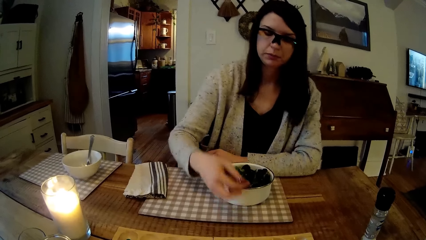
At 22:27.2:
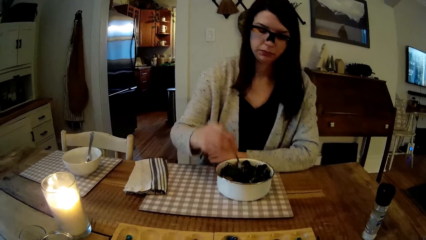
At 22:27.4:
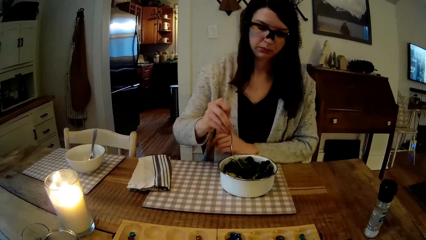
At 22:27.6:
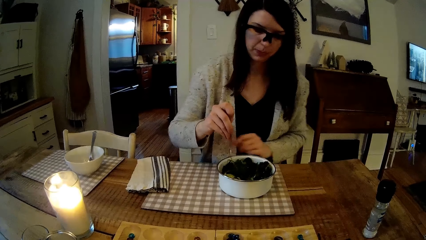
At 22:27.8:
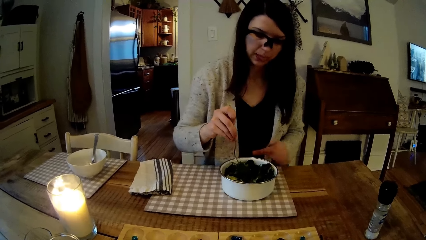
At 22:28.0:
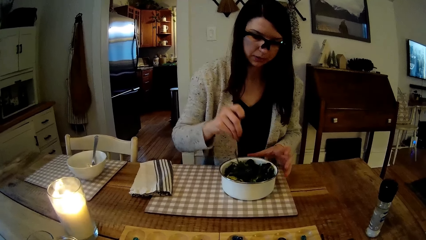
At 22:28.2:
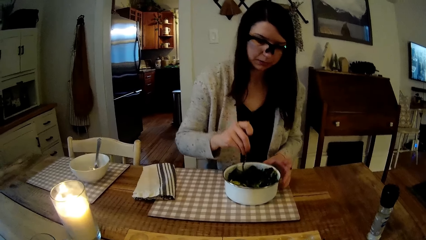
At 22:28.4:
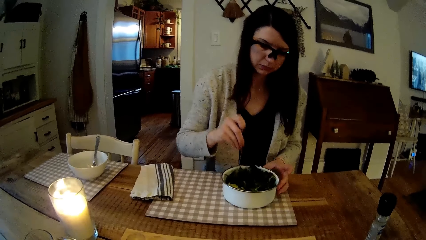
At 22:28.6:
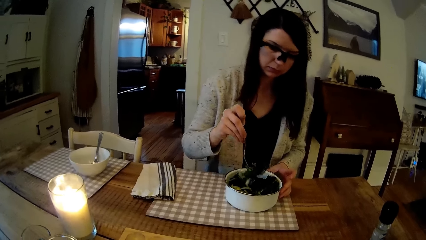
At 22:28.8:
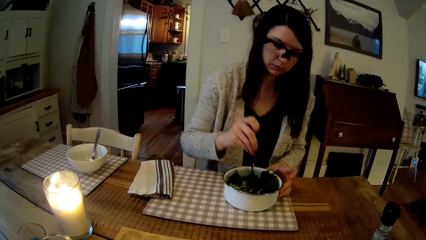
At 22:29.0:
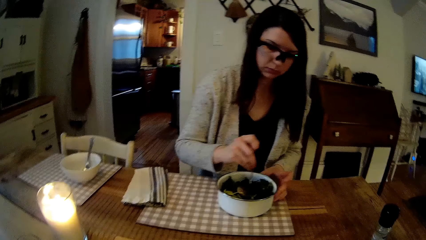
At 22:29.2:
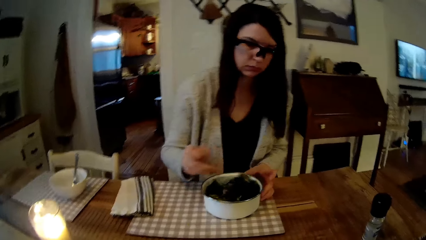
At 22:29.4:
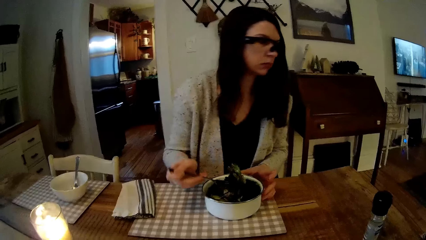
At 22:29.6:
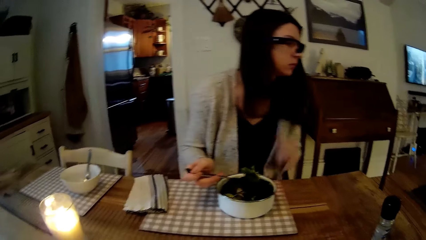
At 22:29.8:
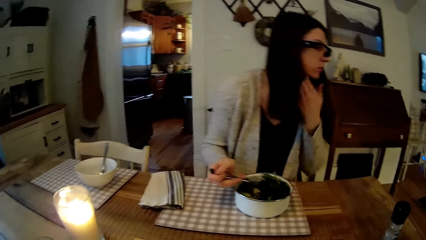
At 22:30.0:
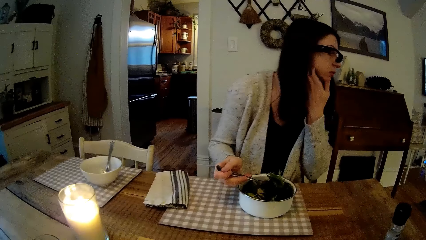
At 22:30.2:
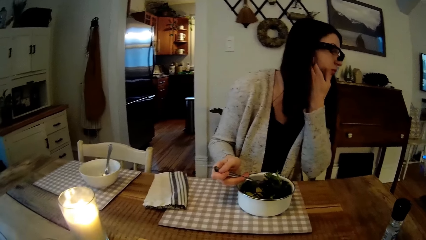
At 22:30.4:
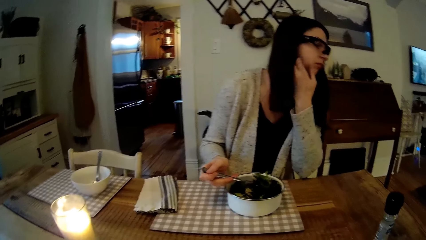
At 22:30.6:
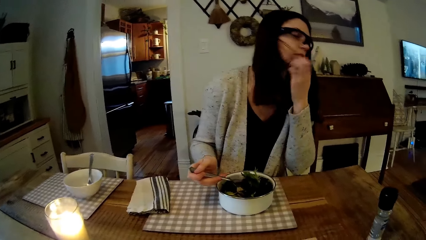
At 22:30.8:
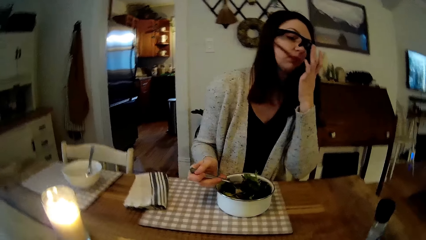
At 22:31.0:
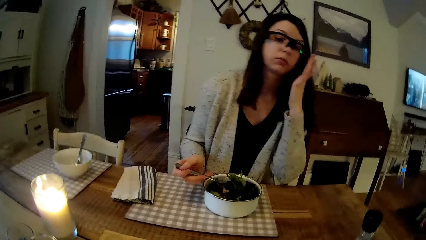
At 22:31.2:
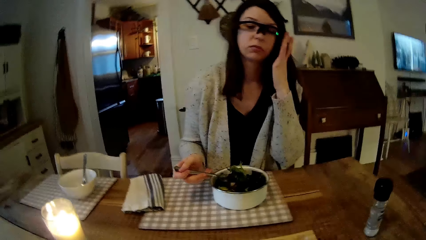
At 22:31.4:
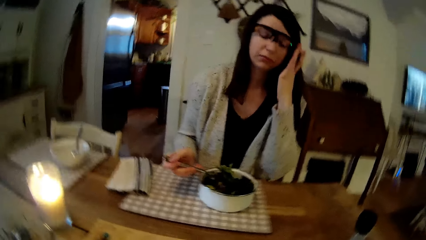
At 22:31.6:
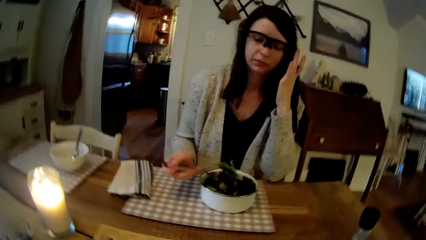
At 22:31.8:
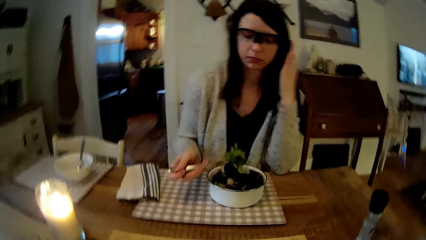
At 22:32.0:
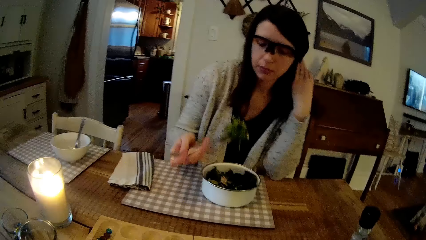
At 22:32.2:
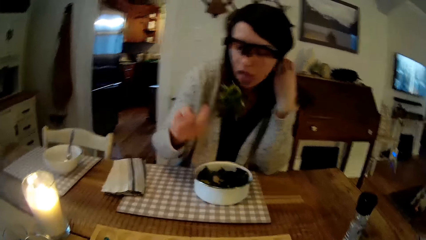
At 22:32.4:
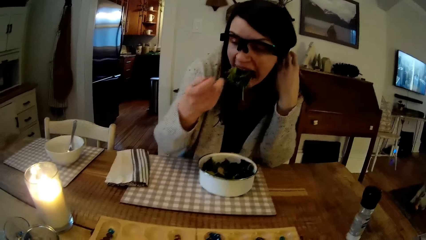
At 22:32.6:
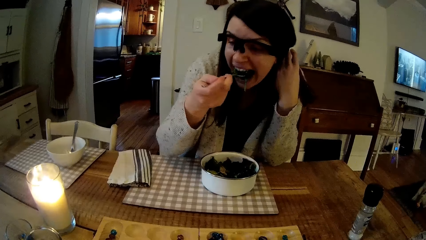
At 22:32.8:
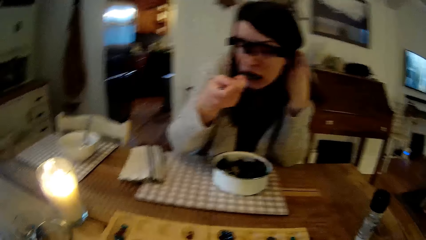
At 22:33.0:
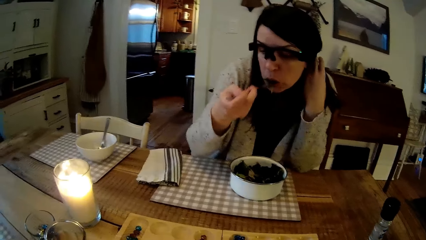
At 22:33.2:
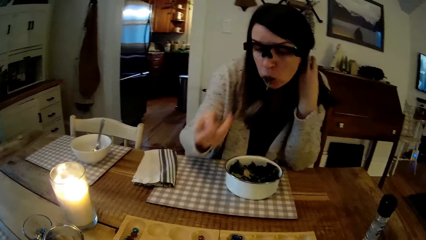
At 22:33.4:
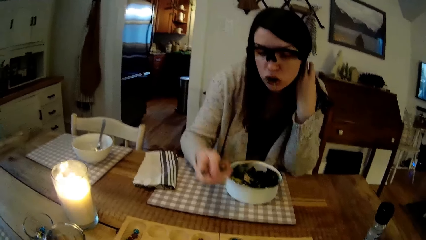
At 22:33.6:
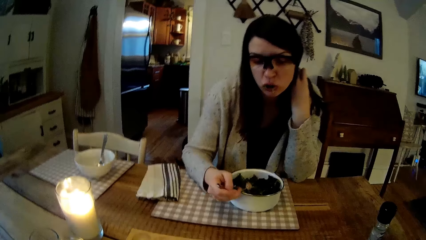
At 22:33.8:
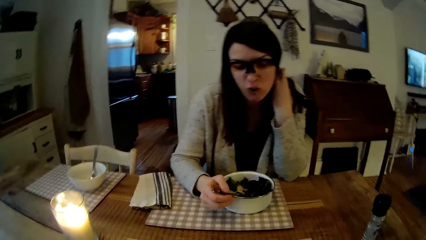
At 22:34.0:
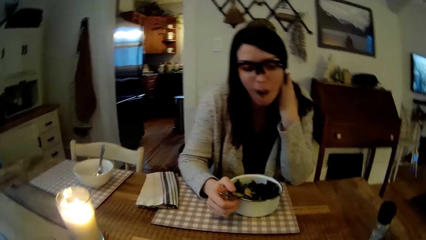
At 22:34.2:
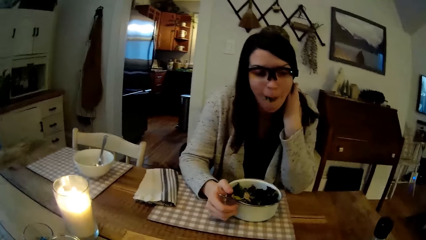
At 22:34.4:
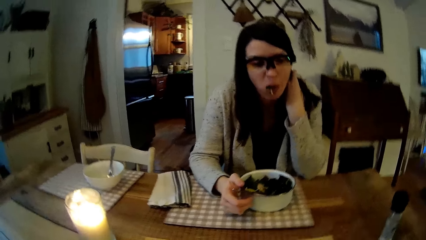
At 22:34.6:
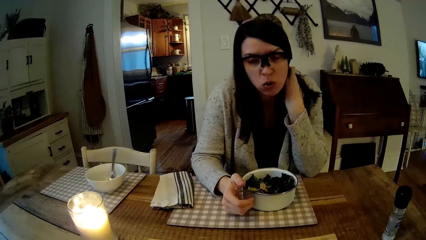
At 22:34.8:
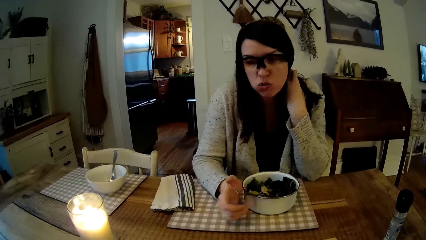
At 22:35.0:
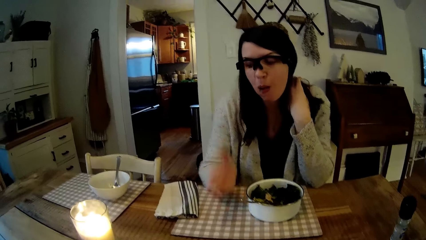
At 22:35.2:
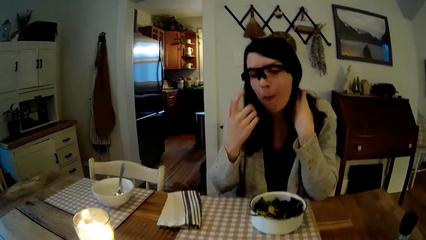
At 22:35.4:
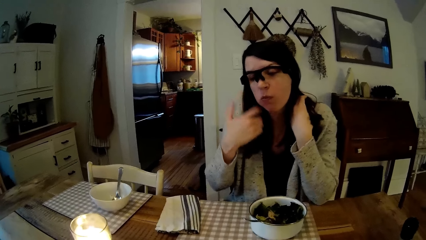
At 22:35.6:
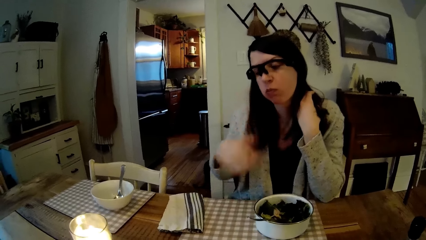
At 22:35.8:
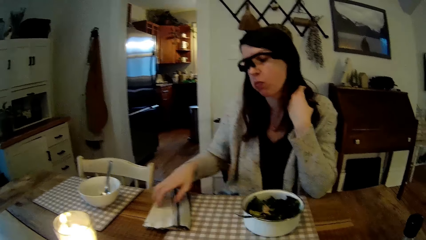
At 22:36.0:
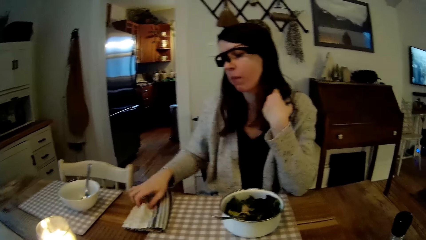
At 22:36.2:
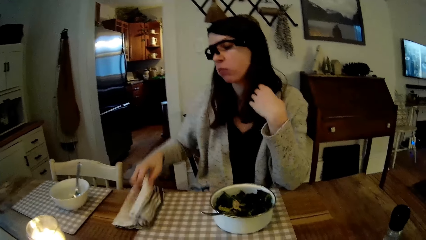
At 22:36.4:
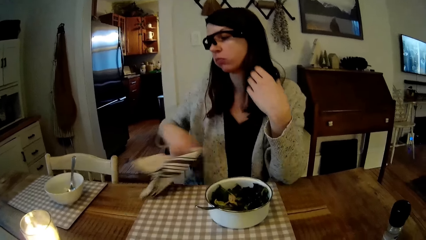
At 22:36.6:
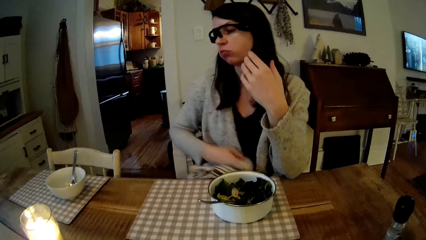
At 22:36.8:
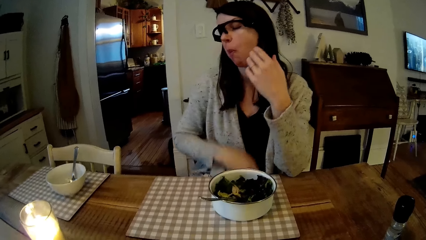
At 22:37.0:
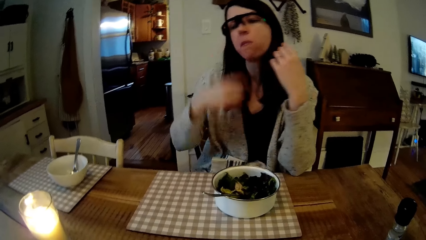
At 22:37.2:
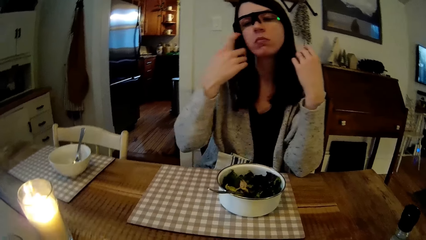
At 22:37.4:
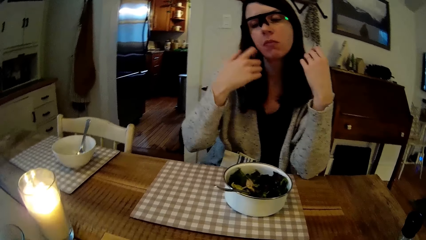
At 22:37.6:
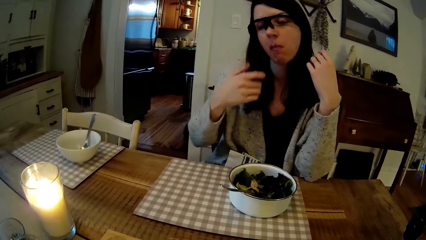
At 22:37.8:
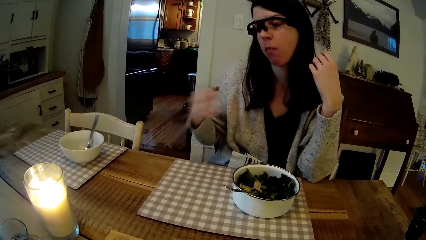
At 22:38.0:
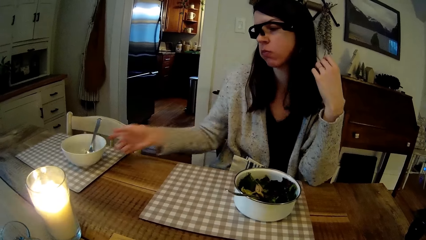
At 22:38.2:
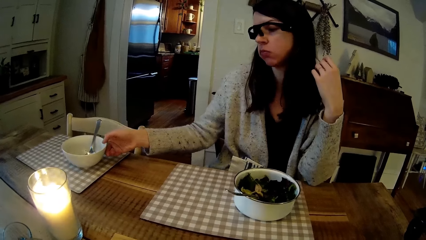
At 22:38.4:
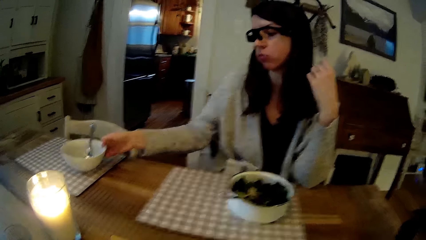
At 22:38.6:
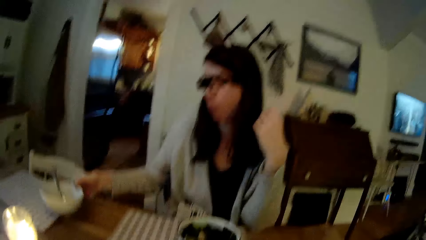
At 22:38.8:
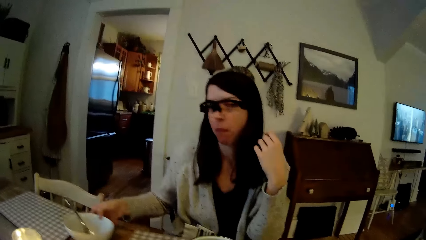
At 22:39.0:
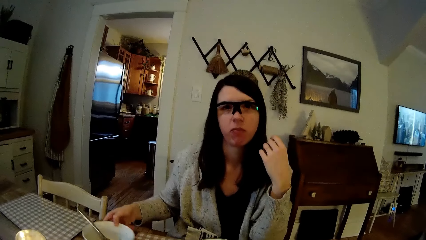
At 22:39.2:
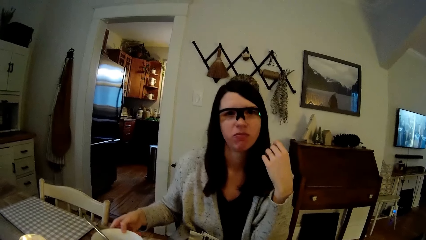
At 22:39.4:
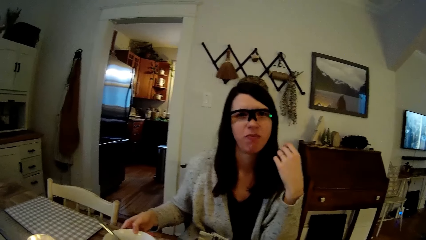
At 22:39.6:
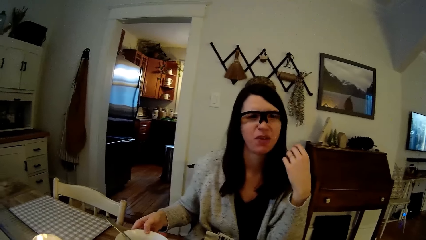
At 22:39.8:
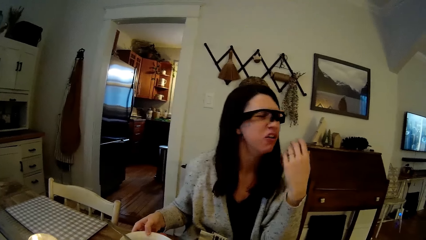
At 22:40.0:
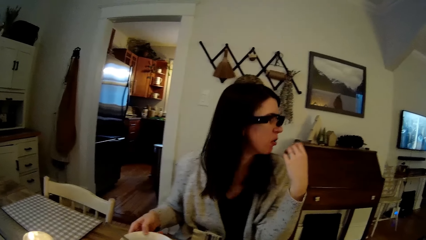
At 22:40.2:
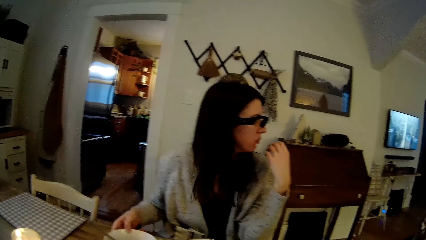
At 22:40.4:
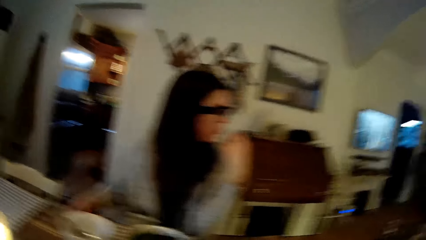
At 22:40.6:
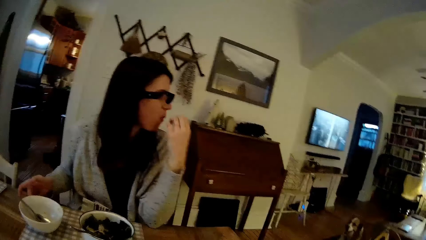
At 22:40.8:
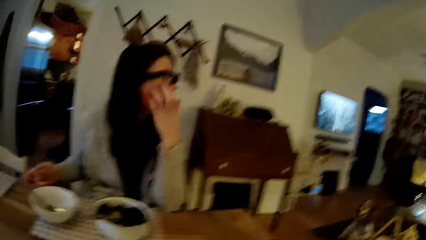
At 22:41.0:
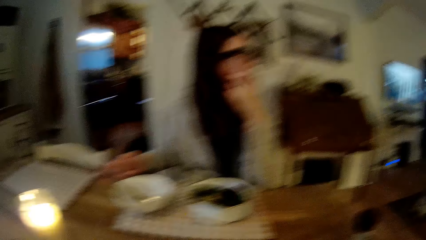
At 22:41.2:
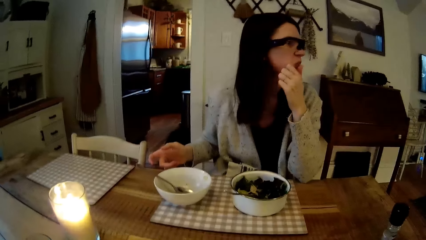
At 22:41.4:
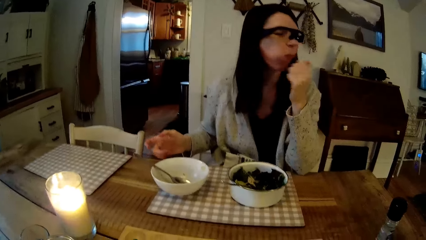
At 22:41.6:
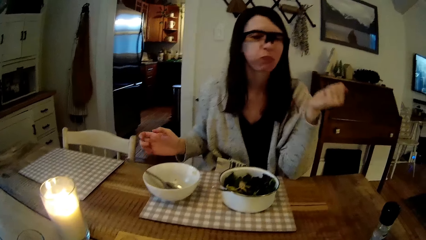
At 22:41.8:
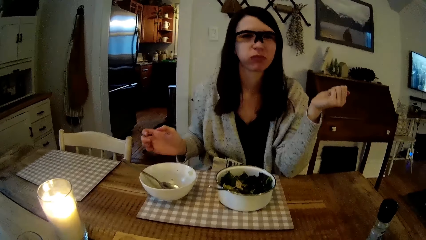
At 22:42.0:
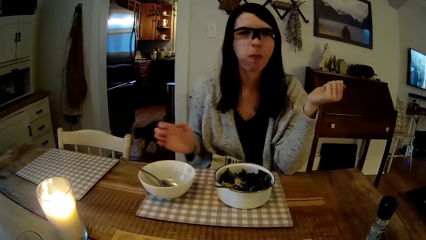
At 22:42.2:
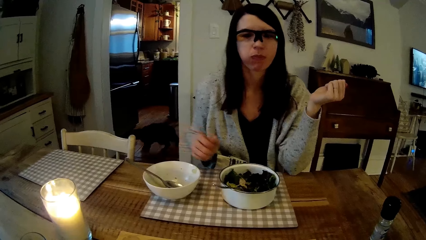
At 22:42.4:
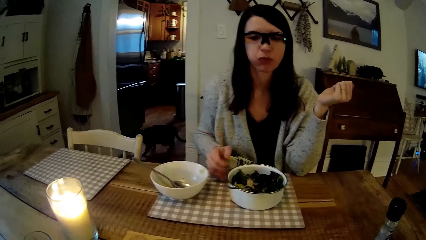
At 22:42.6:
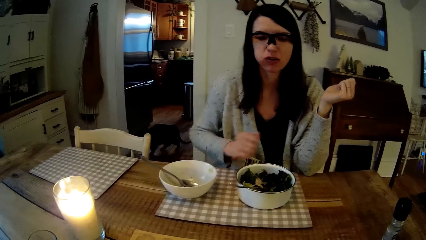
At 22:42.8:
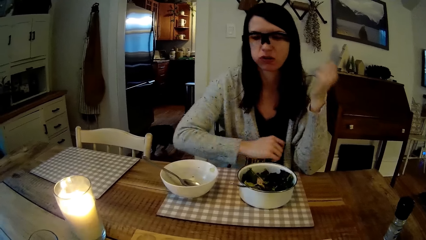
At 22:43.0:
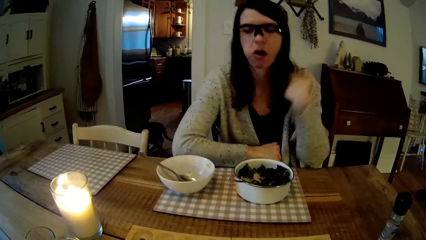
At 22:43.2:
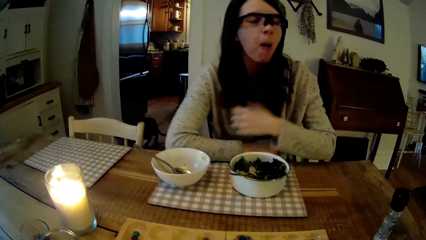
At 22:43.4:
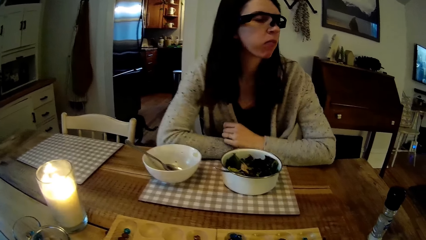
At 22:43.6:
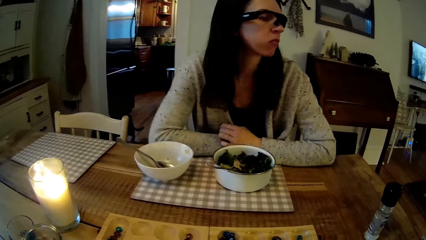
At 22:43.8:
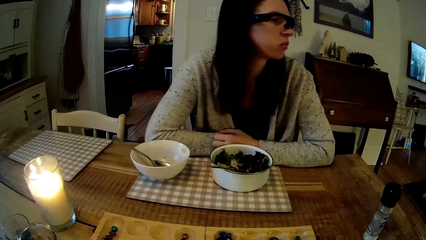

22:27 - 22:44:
The woman picks a vegetable from the plate with a fork in her right hand. The woman touches her face. The woman packs her hair to the back with her left hand. The woman eats the vegetable from the plate with the fork in her right hand. The woman drops the spoon on the table with her right hand. The woman picks up a fabric. The woman carries a towel on the dining table with her right hand, places the towel on her lap with her right hand, pulls her hair with her right hand and drags the ceramic plate on the table to her front with her right hand. The woman picks up a bowl.
